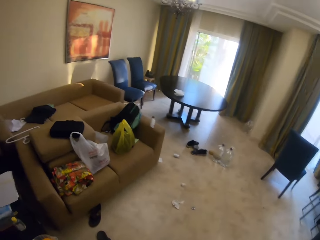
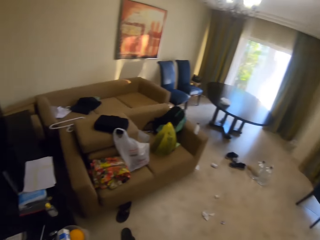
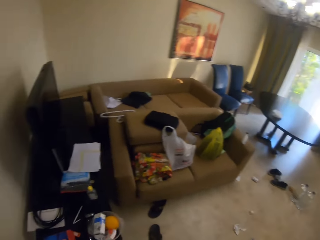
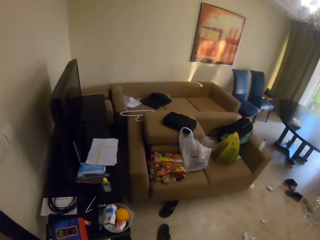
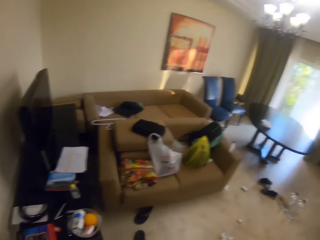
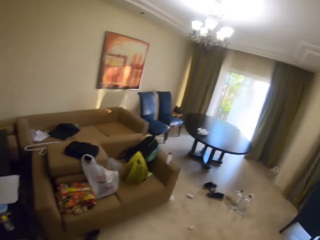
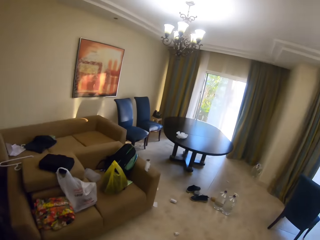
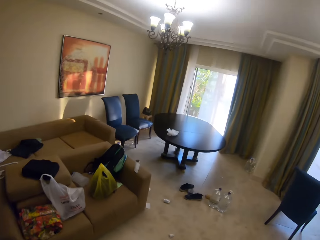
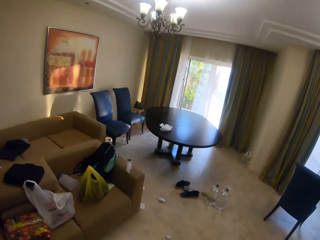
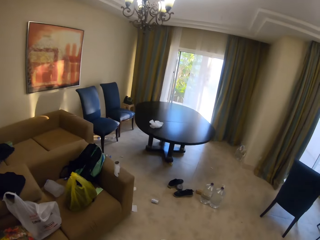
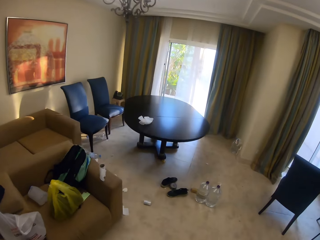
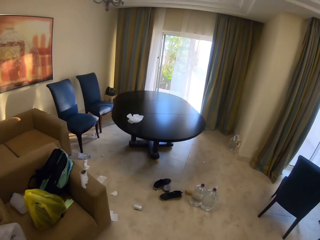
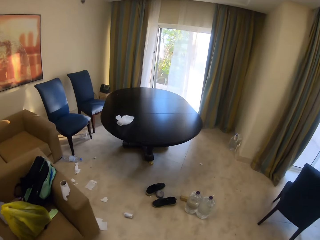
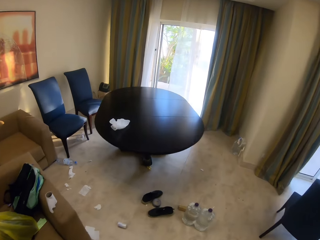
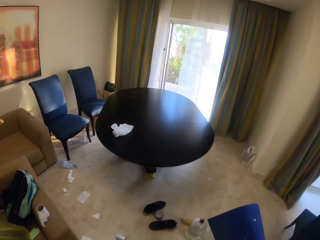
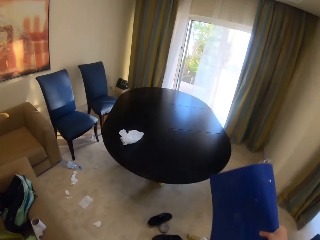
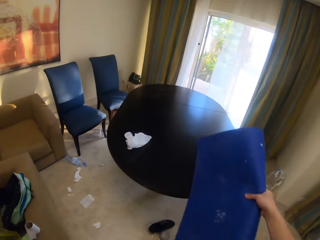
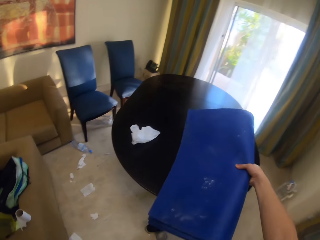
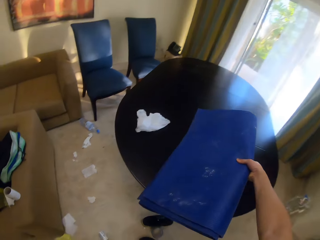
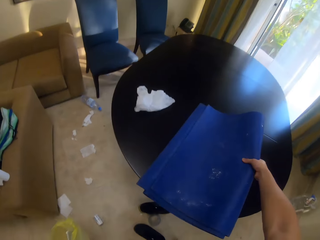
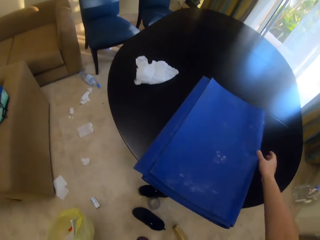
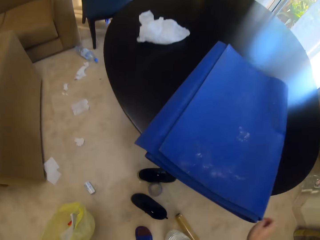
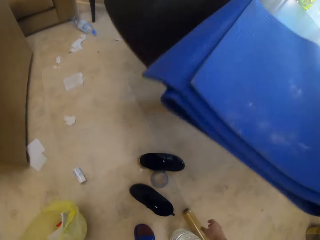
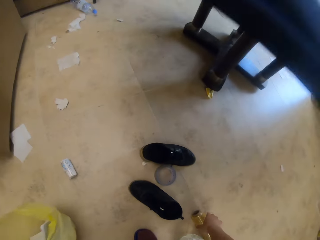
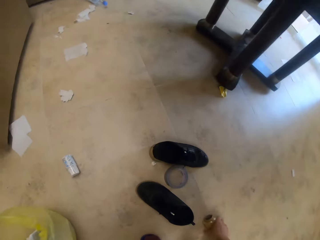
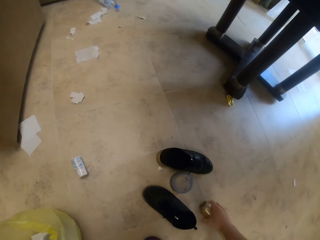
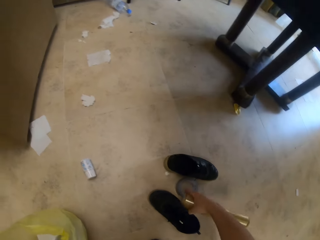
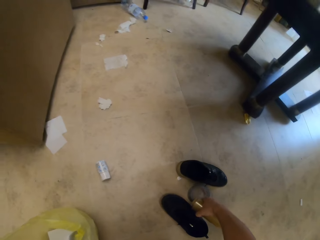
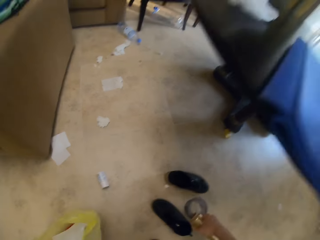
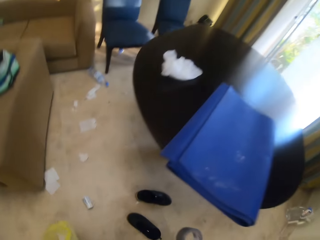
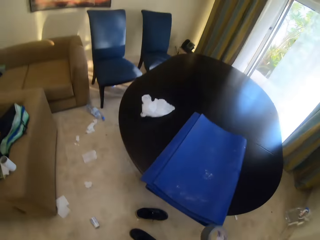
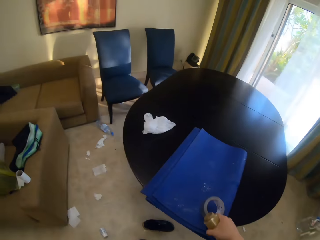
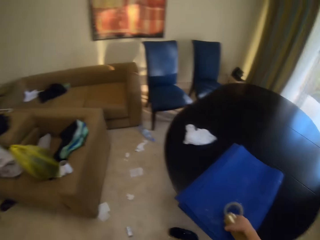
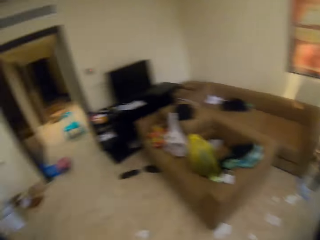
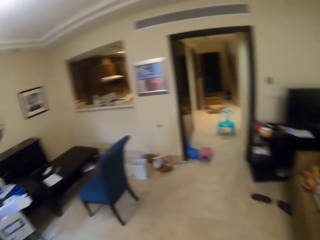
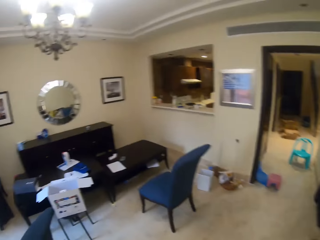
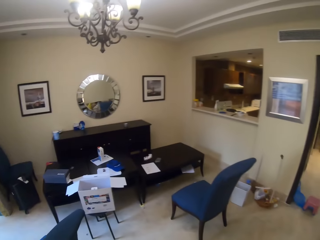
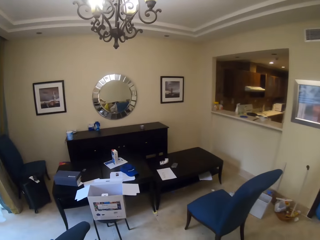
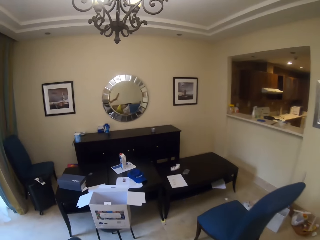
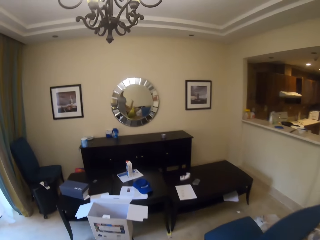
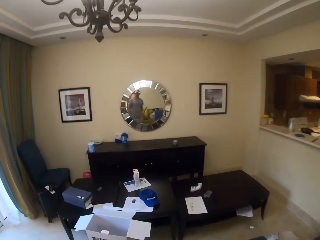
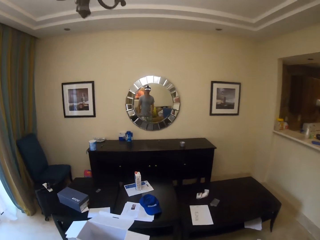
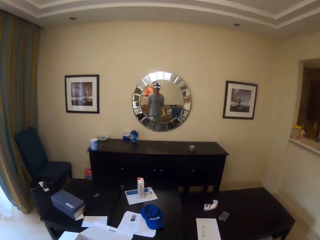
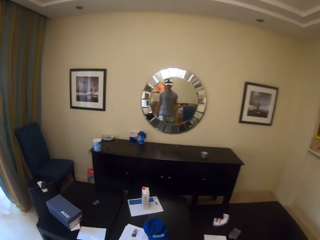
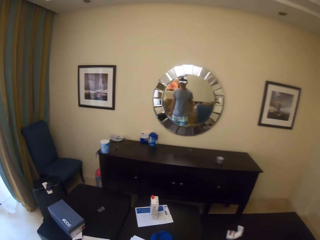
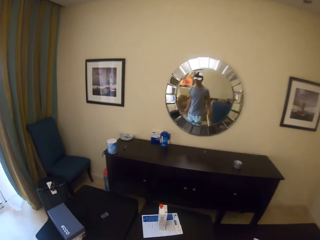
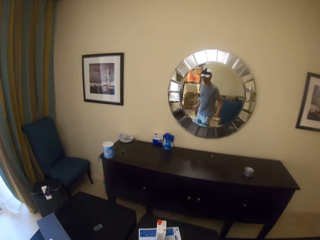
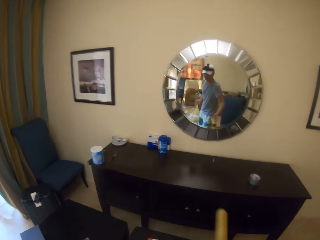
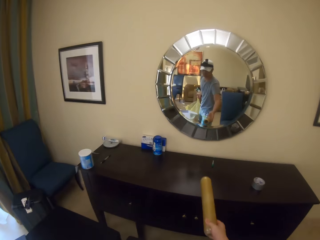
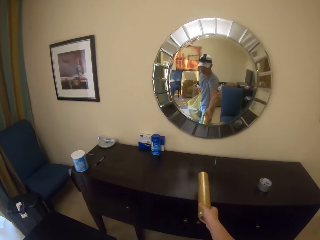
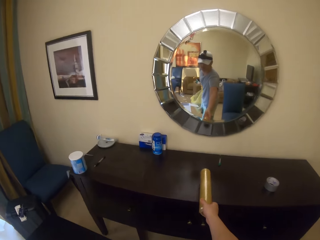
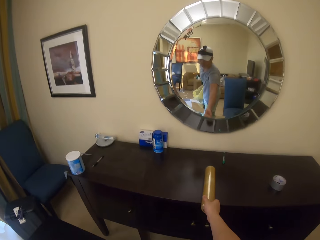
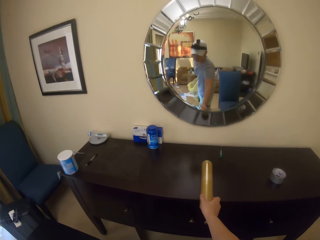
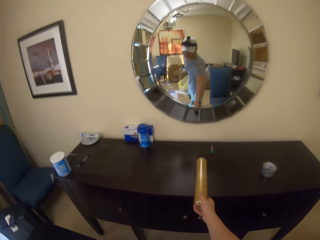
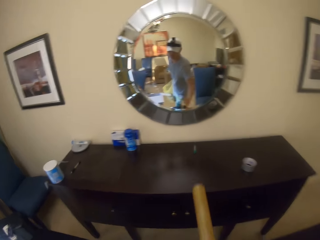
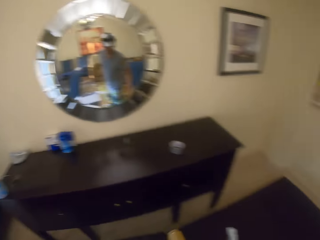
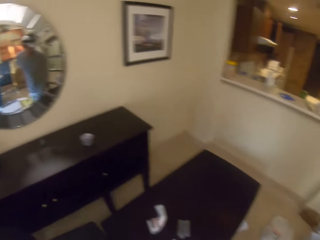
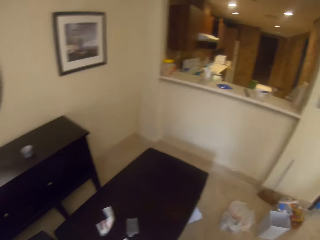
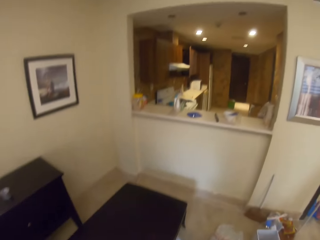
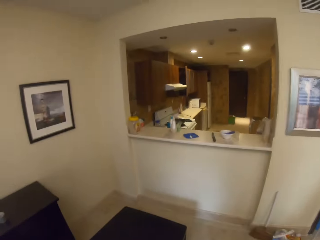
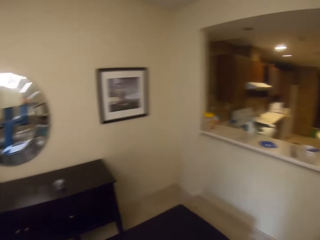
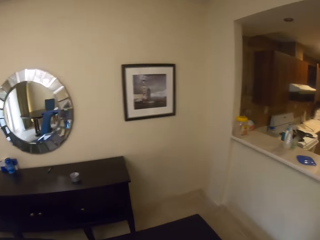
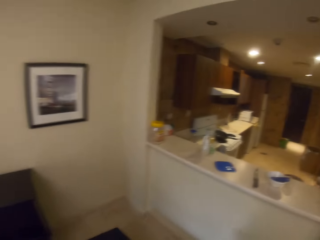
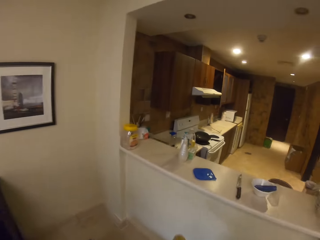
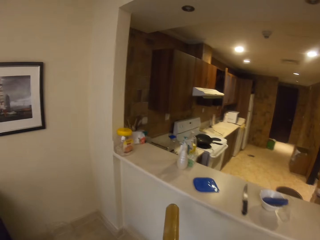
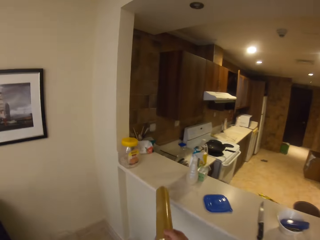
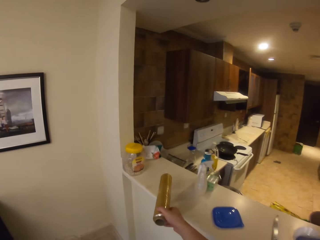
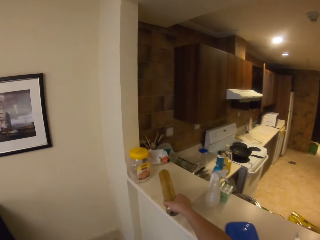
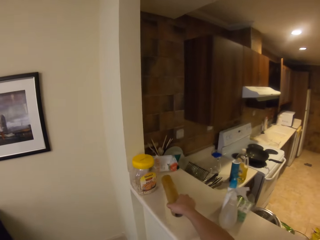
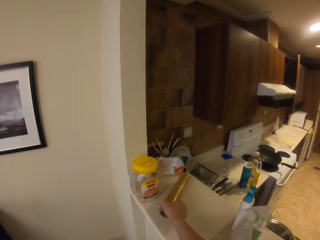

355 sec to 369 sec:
The camera wearer picks up papers from the floor. They walk forward. They pick up papers from the floor again. They walk in the room. They place the mat or file on a table. They pick up a roll of masking tape. They place the masking tape on the carpet and turn around. They take a roll of tape from the floor. They walk in the room. They place the roll of masking tape on top of the file on a cabin, and remove the roll of masking tape from the cabin. They put the roll of tape on the table. They turn right and walk forward. They take the roll of tape. They place the roll of masking tape on a bench.

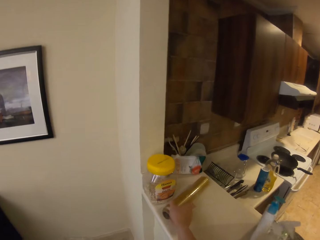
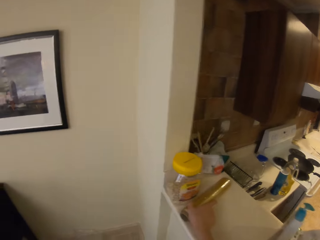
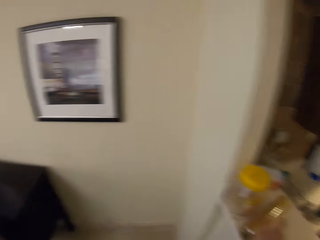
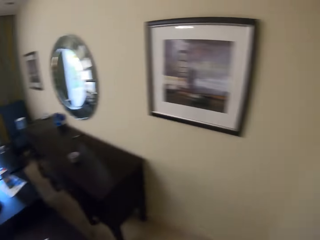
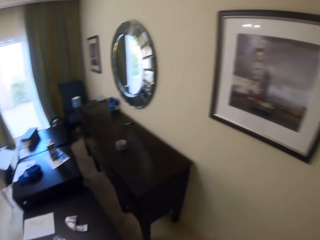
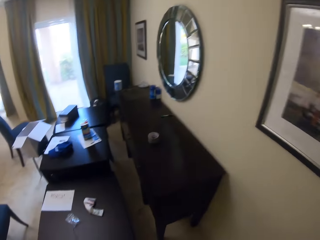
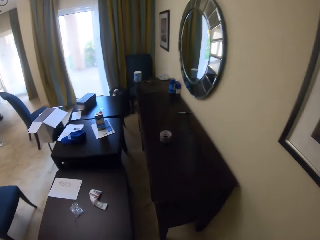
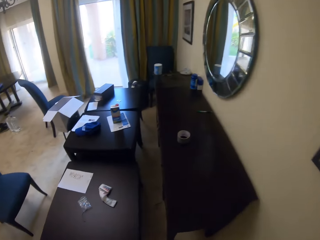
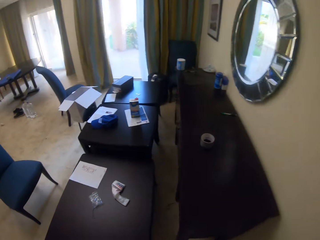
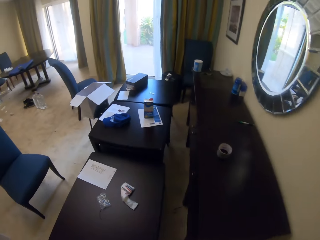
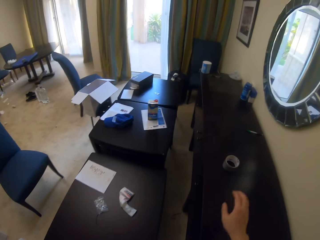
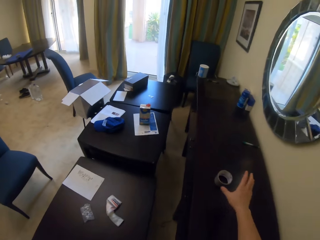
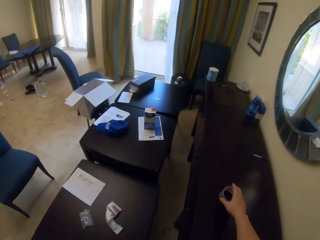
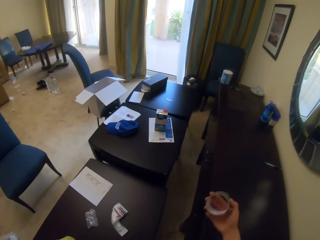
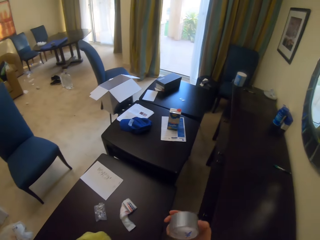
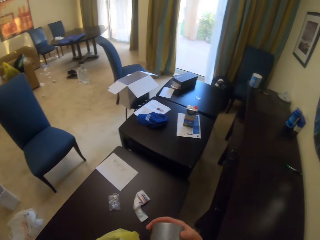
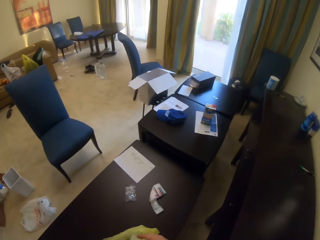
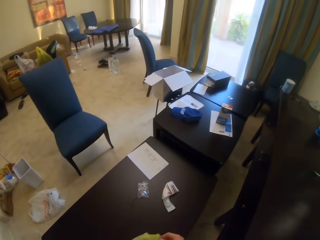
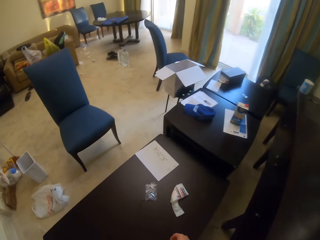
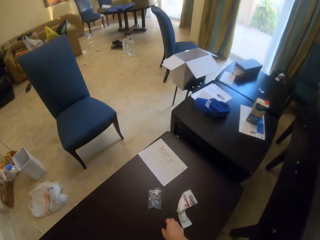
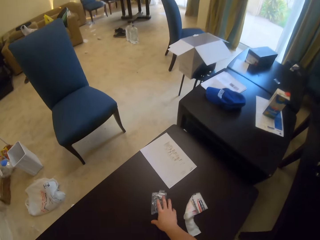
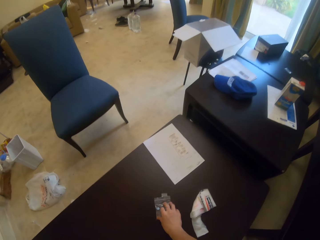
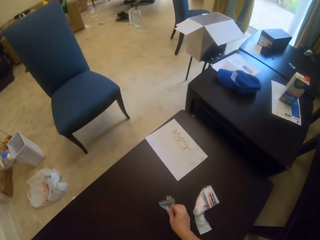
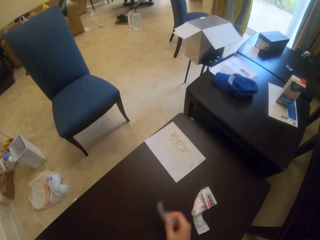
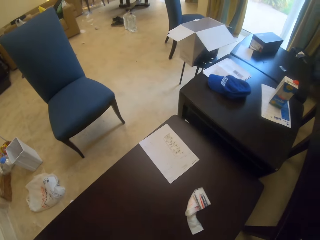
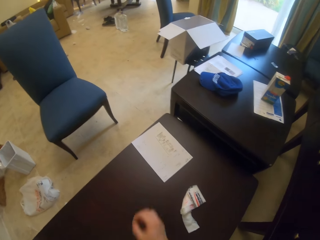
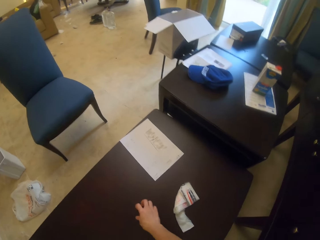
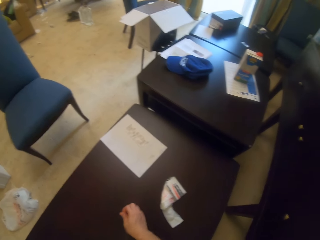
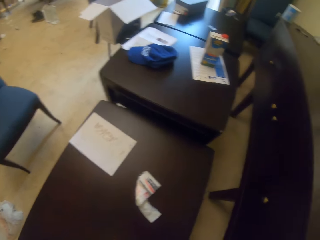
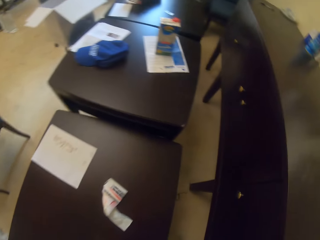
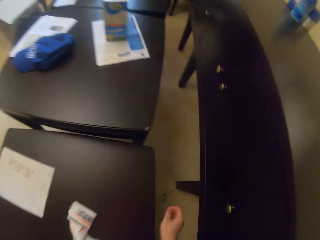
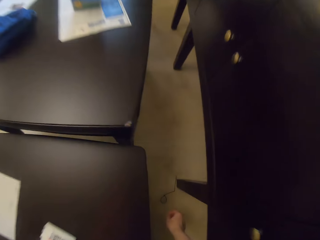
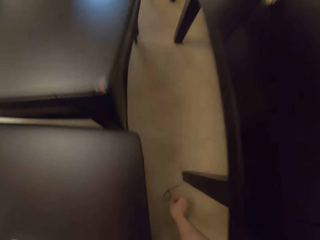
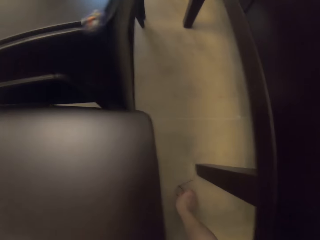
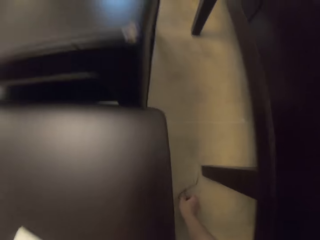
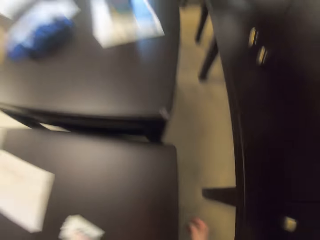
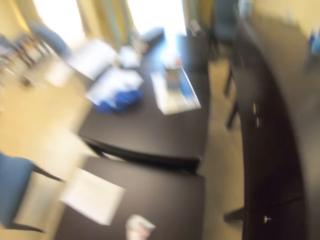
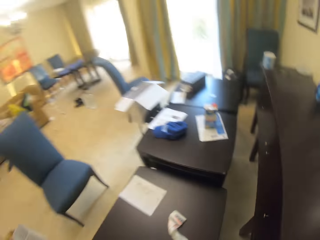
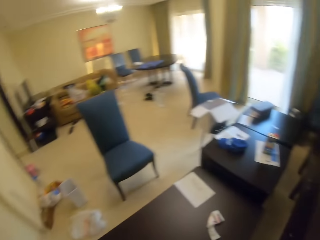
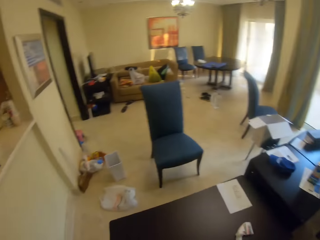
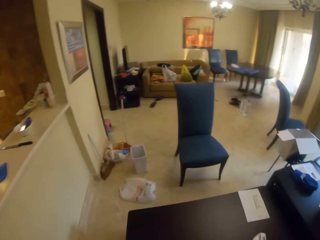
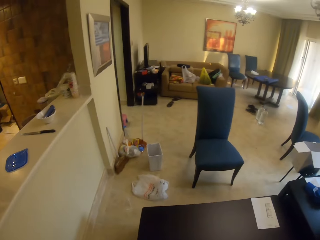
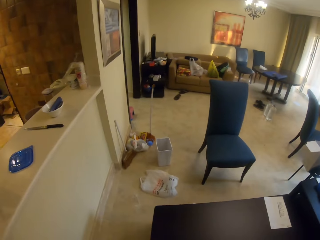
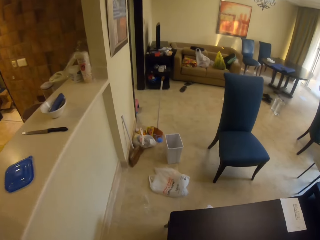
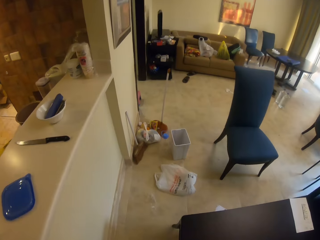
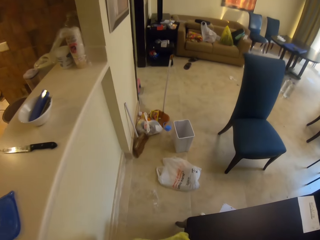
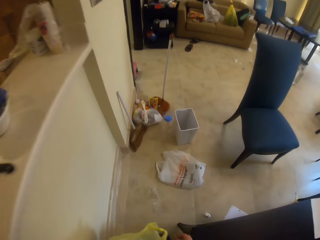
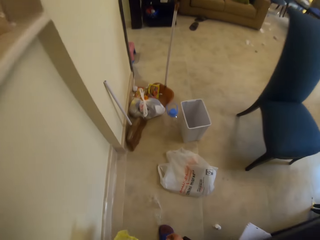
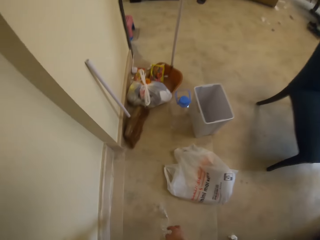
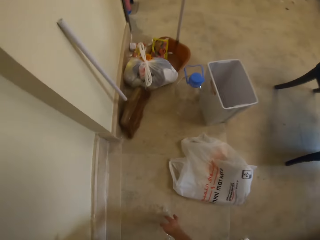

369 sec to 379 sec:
The camera wearer walks towards the kitchen. They turn left. They put the roll of tape on top of the shelf. They walk to another room. They take the roll of tape from the table. They pick up a paper. They walk in the room. They take the roll of tape from the table, and take a piece of polythene from the table. They pick up a string. They pick up a piece of rubber from the floor. They walk forward.
